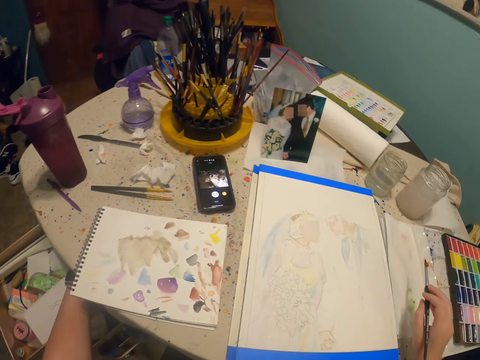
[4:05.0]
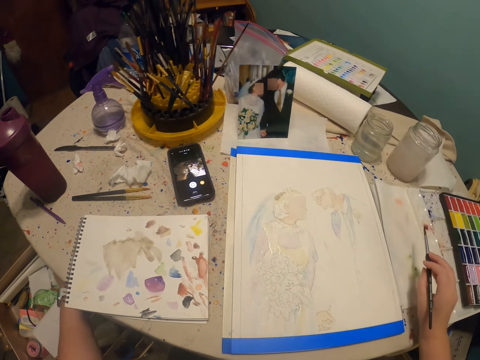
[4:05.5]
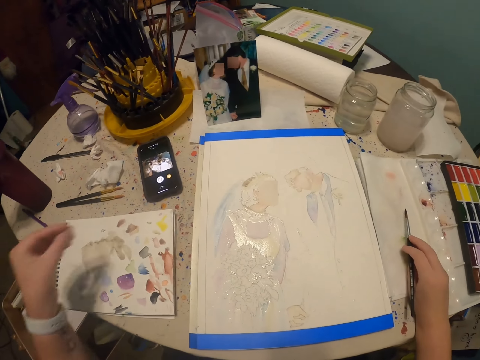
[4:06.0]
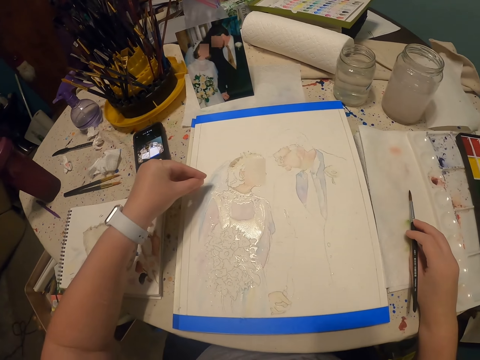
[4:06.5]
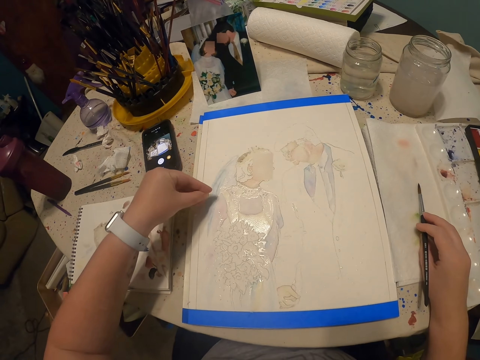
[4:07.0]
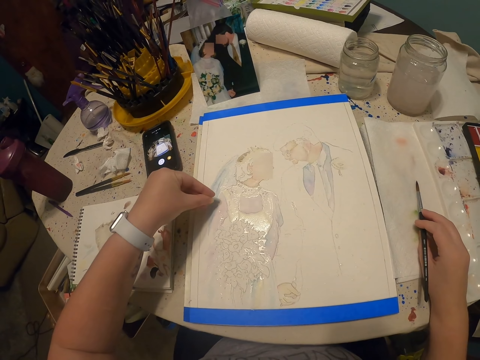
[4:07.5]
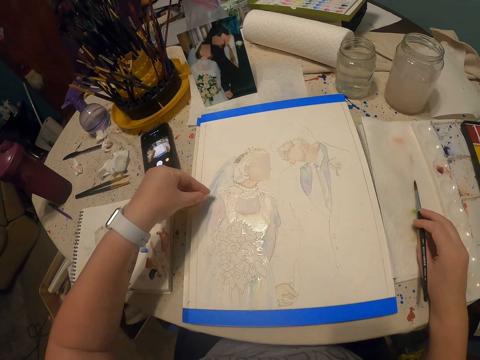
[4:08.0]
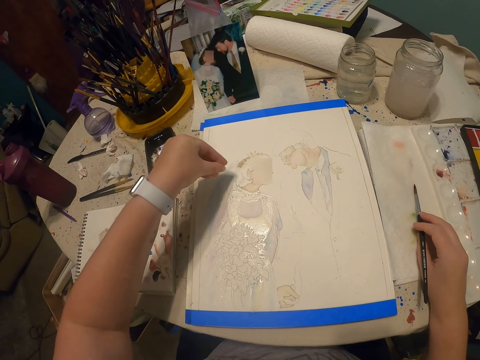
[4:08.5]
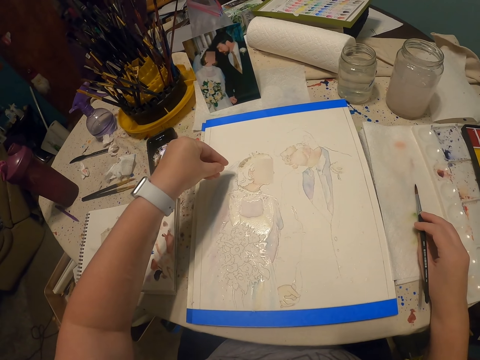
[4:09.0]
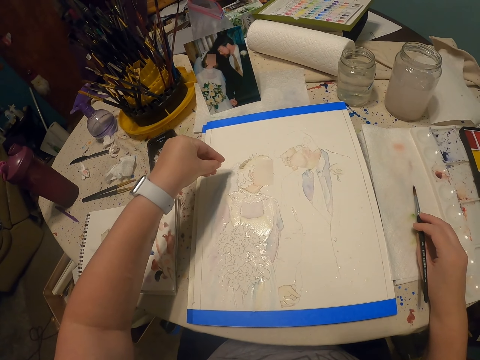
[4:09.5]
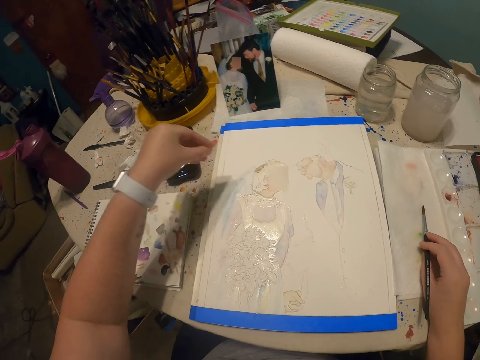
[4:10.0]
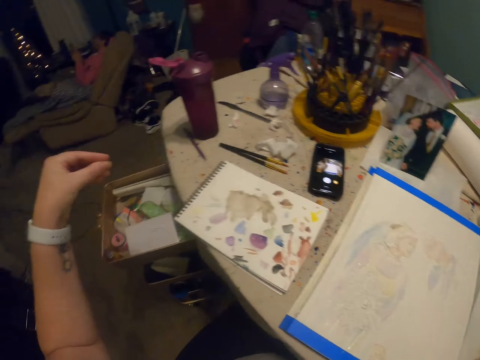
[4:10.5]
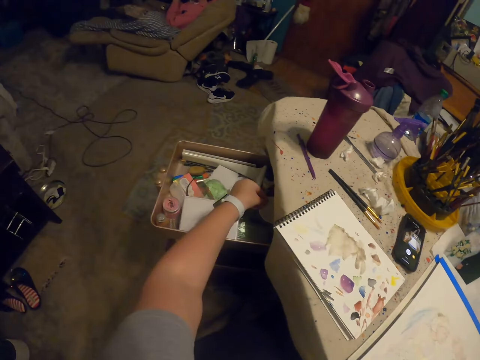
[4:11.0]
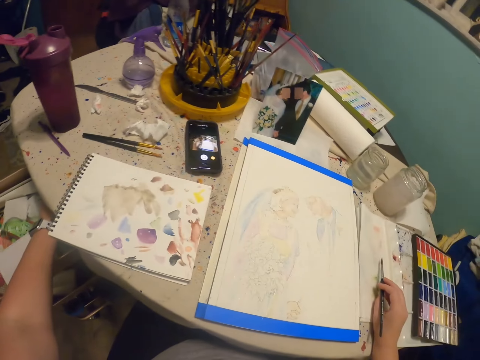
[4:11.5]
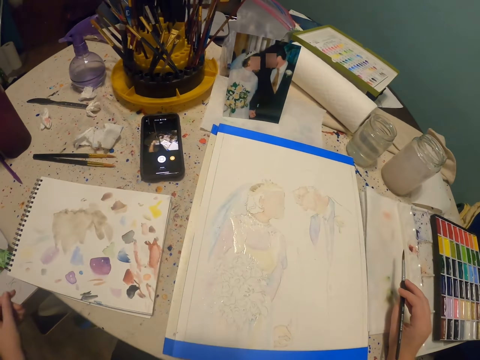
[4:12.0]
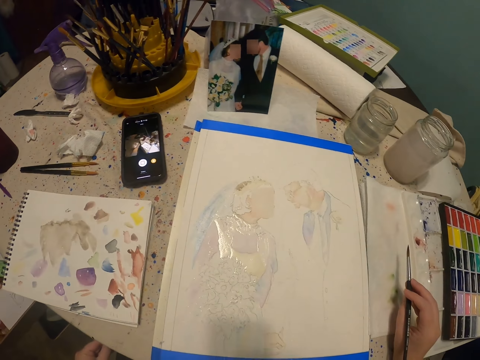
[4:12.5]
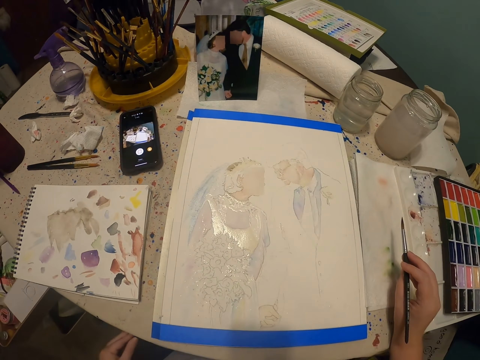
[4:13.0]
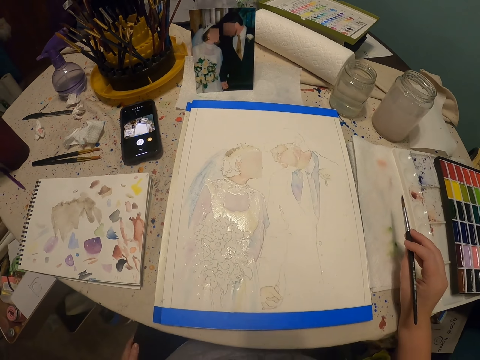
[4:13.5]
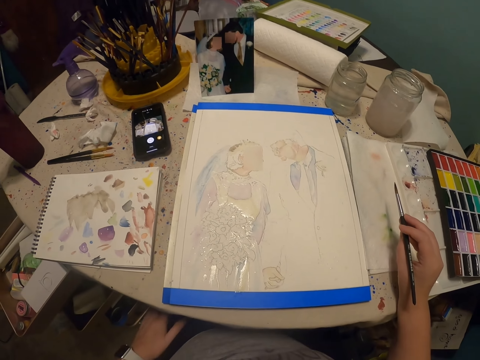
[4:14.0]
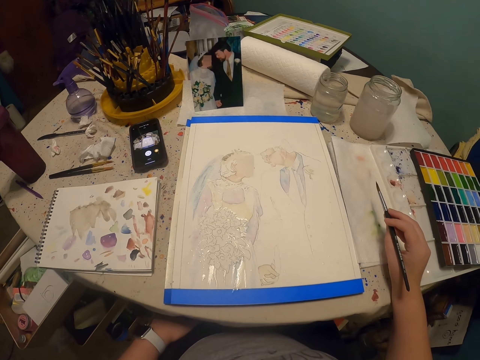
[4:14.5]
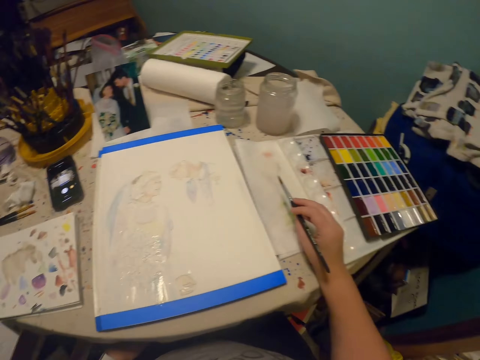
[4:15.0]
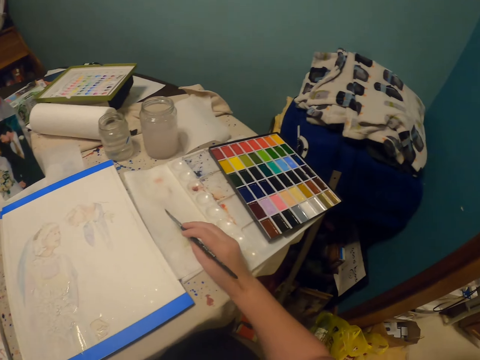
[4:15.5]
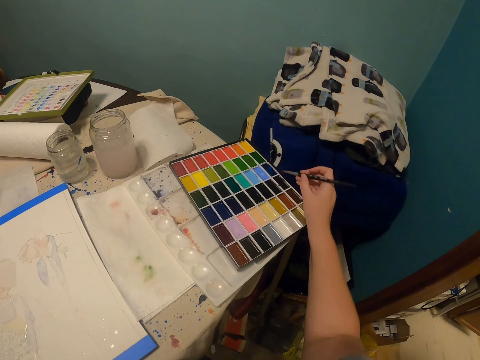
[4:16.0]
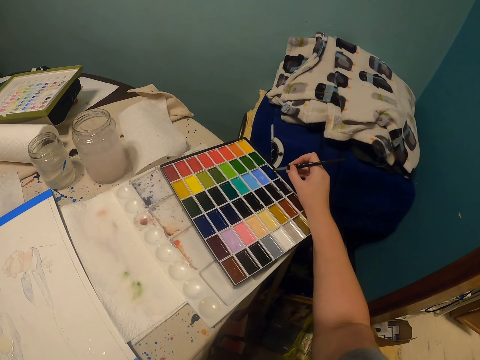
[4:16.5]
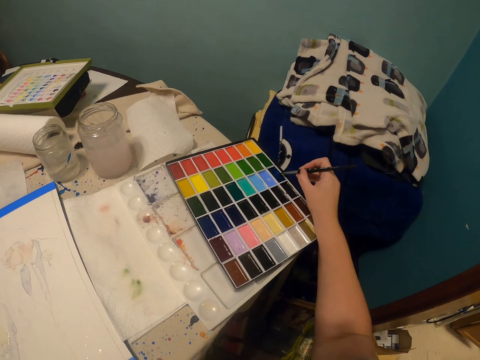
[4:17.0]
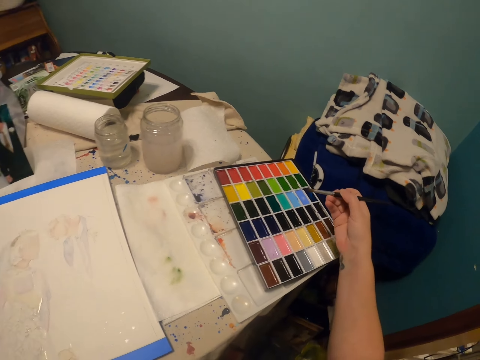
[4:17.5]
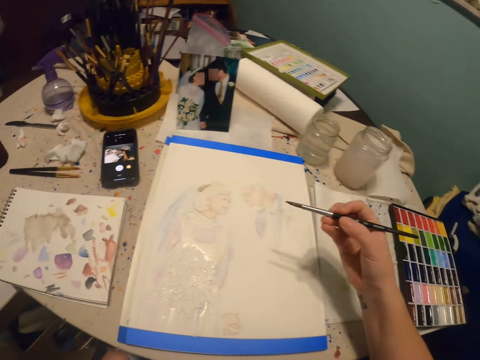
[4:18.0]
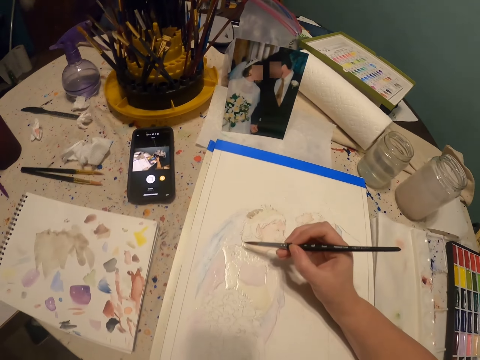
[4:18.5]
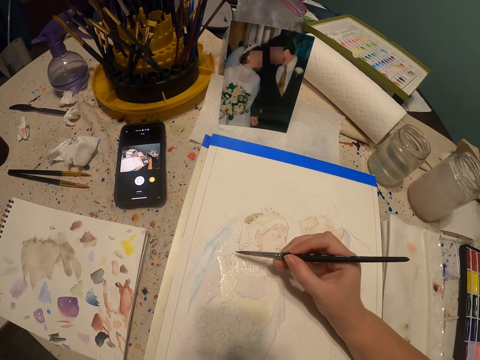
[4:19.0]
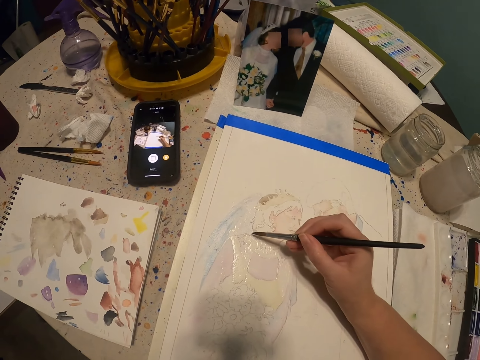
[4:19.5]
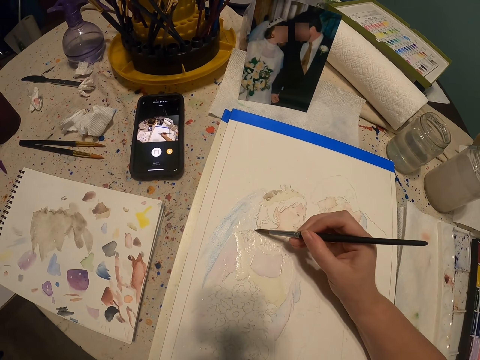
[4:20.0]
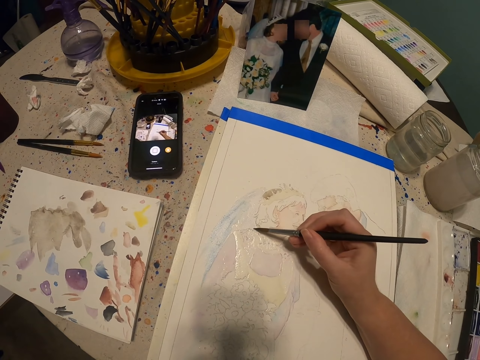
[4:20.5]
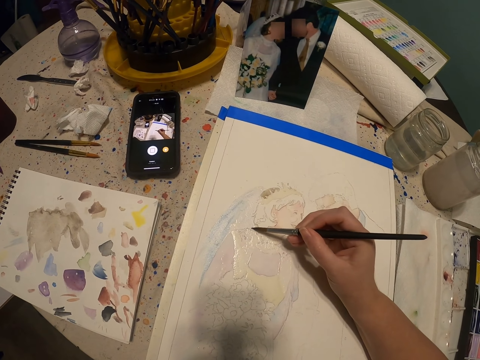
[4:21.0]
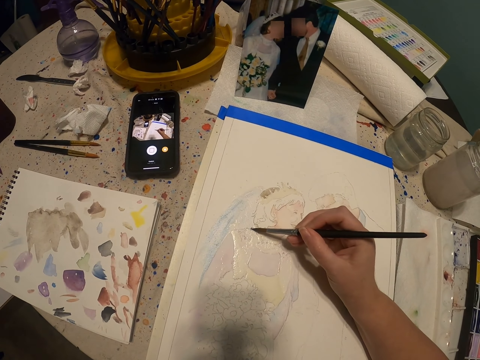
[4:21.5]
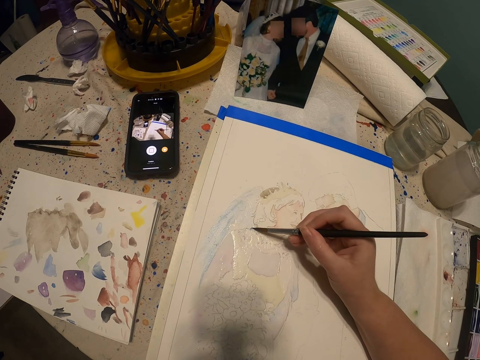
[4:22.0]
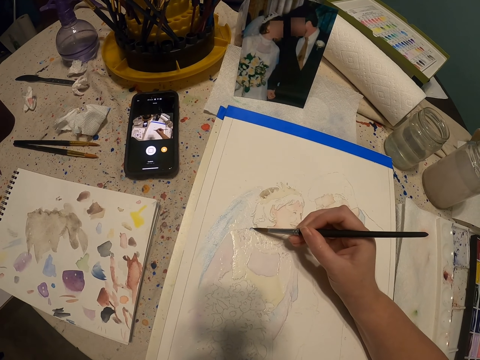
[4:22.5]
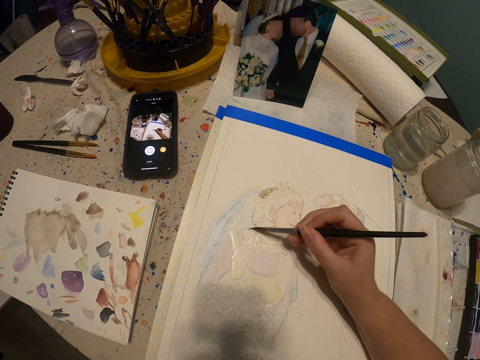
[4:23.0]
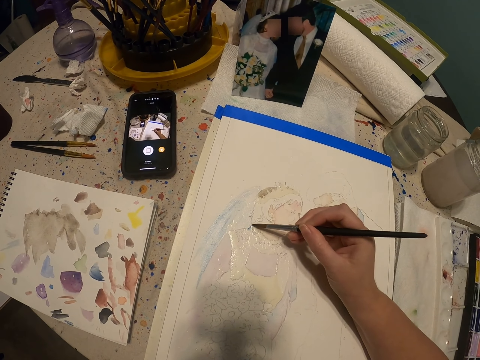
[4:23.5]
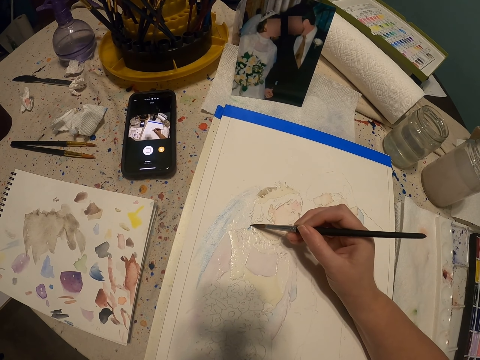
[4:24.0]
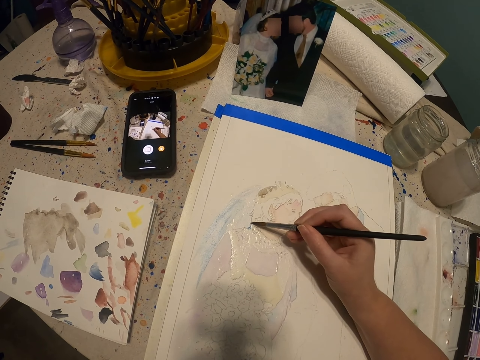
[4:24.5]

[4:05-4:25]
The camera wearer picks something from the drawer. They spread something on the painting. They put a paint brush in a paint palette. They rub the paint brush on the paint palette. They paint the art drawing with the paint brush.

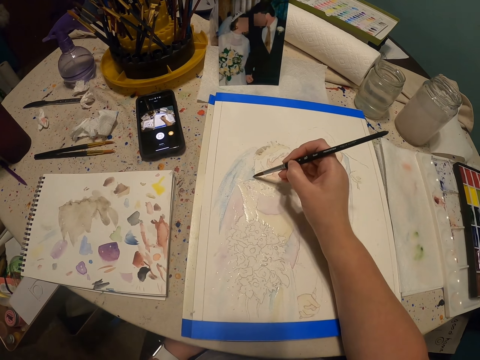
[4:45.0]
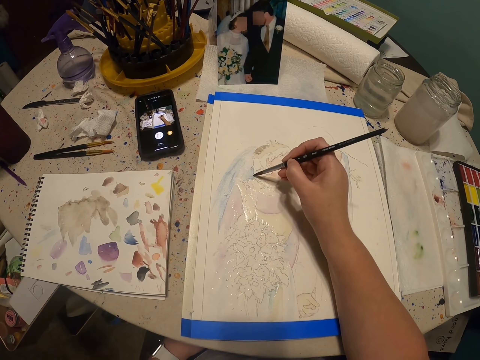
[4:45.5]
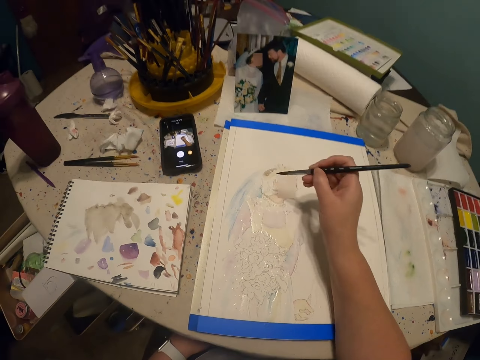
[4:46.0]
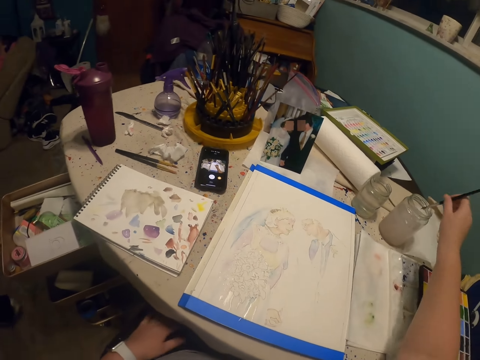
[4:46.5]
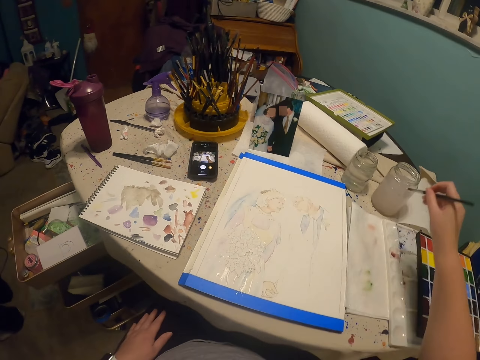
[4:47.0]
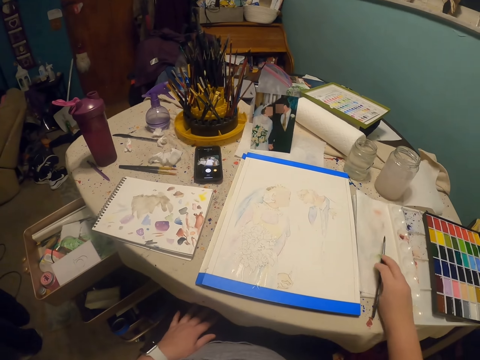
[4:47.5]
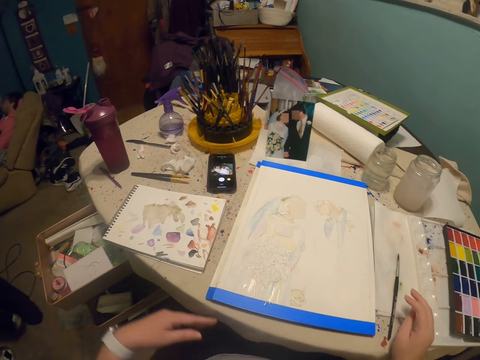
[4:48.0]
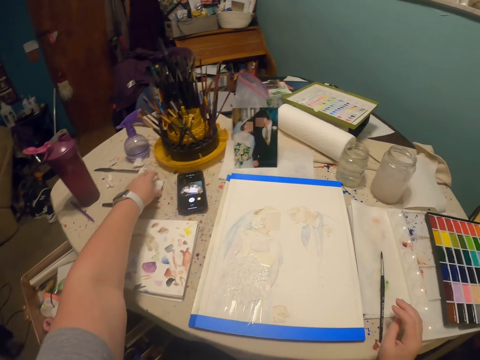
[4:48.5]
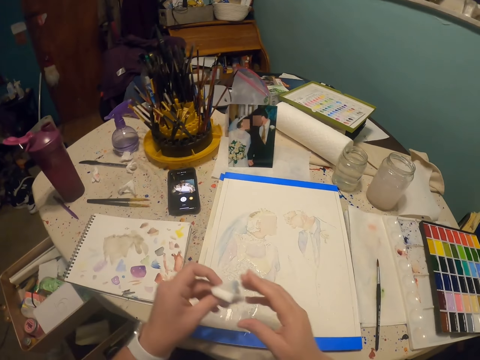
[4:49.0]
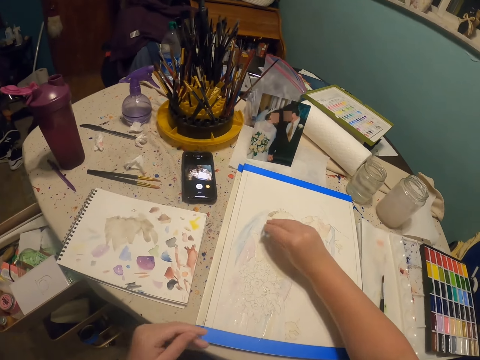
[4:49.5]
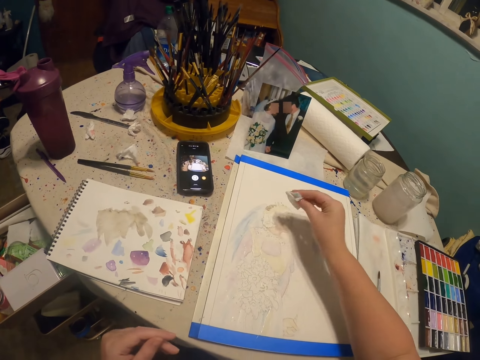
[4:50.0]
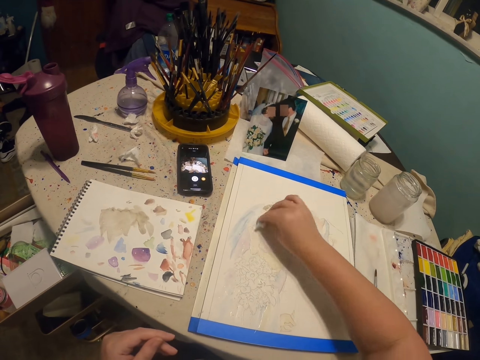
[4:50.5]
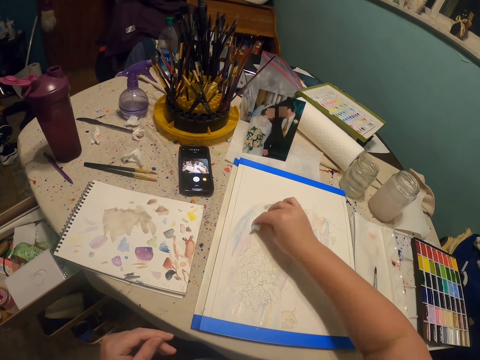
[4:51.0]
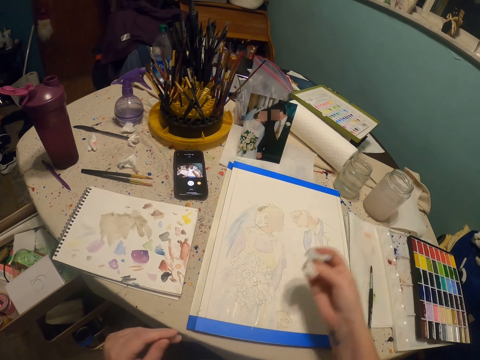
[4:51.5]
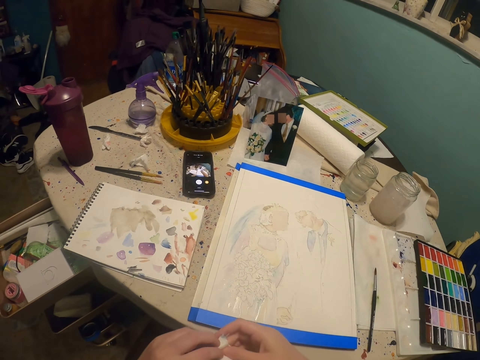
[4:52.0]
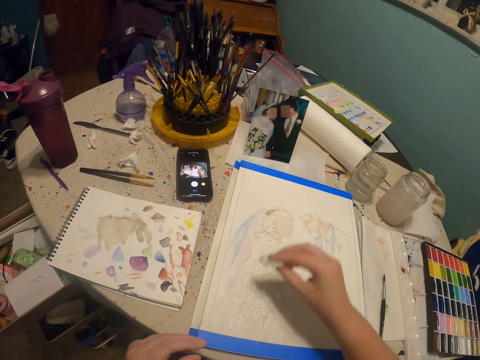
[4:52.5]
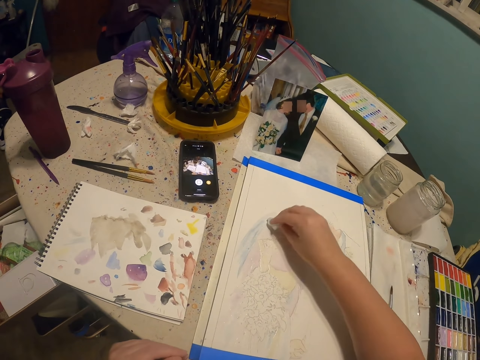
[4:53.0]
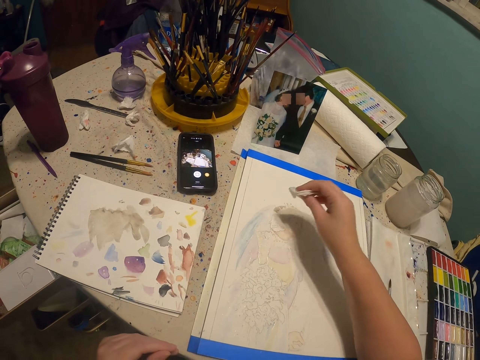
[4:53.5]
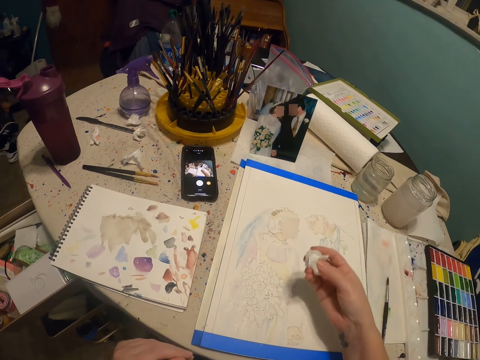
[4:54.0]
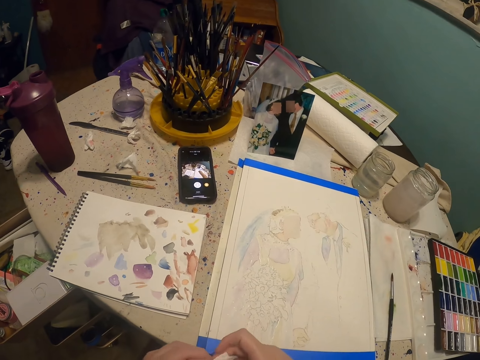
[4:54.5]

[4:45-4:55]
The camera wearer dips the paint brush in a glass of water. He dips the paint brush in the paint. He puts the paint brush on the palette cover. He picks a piece of paper towel with his left hand. He wipes the art painting with the paper towel.
